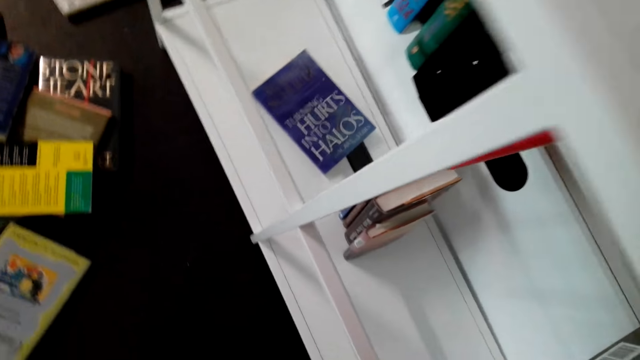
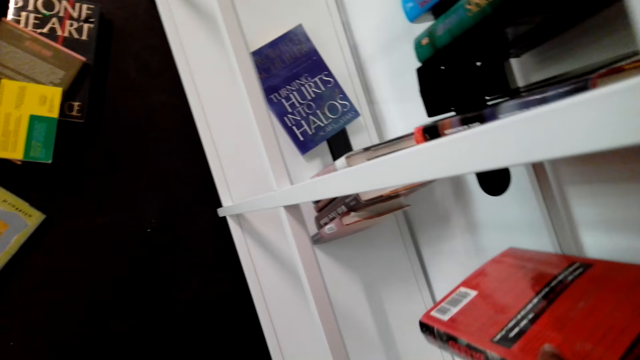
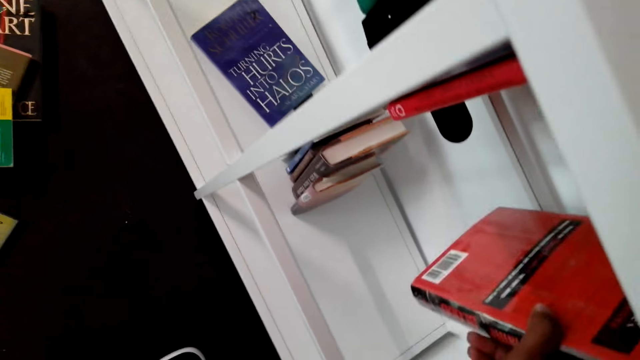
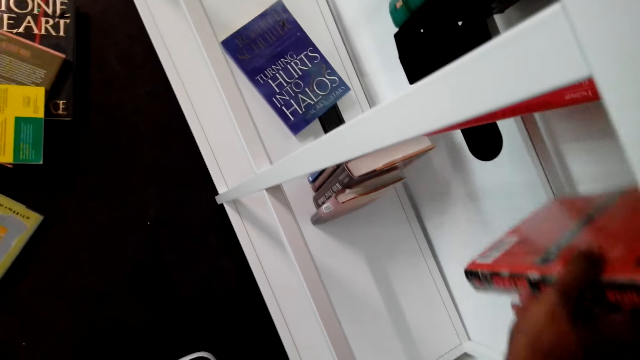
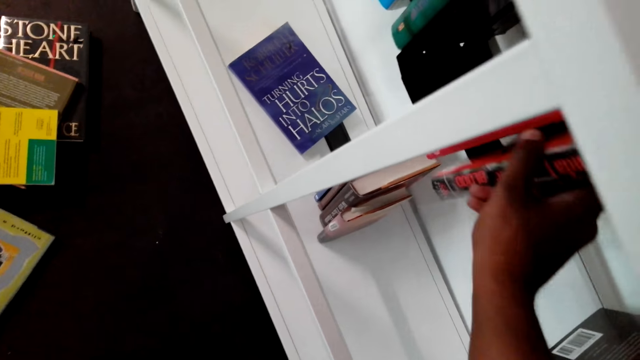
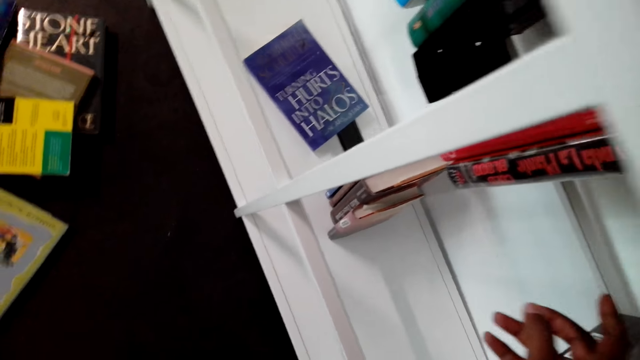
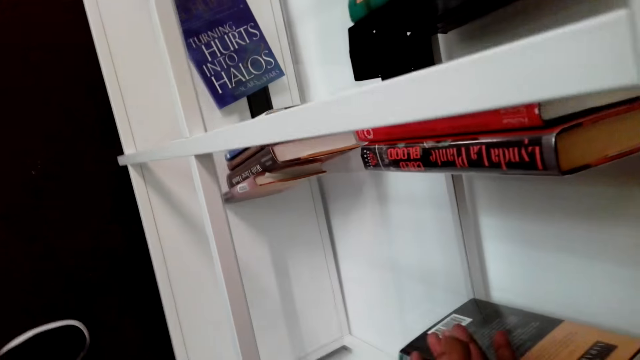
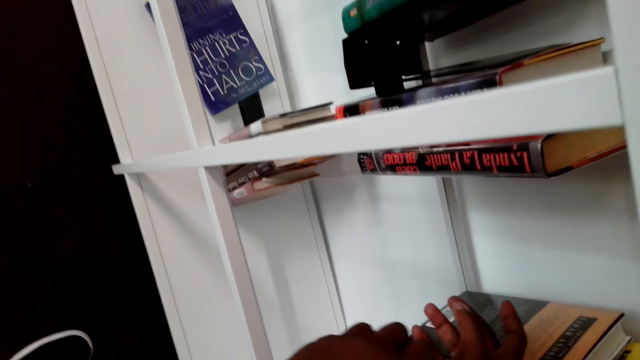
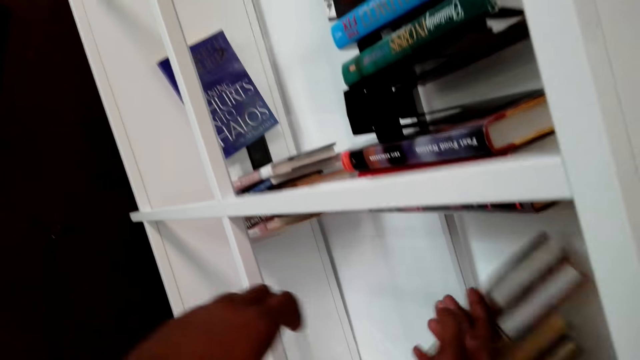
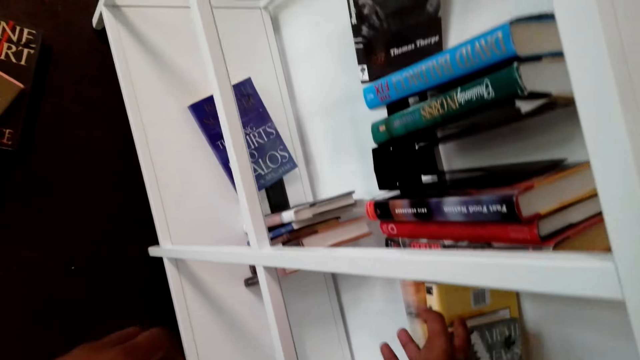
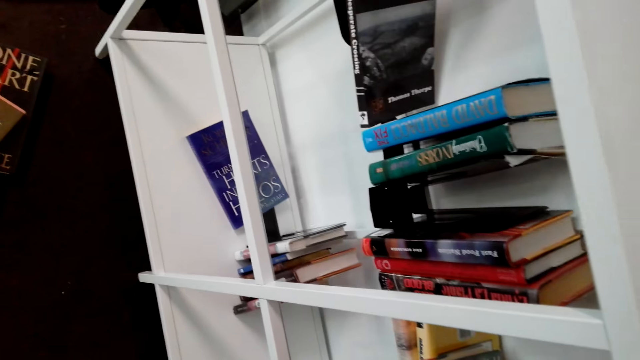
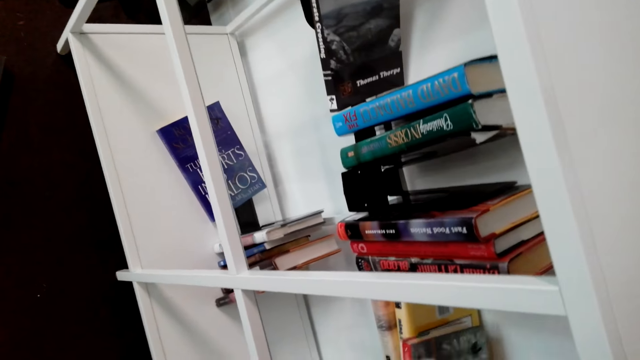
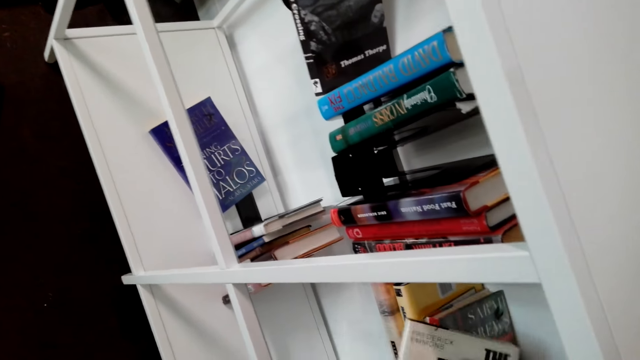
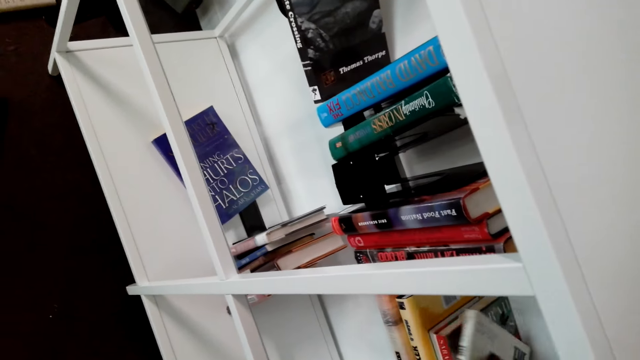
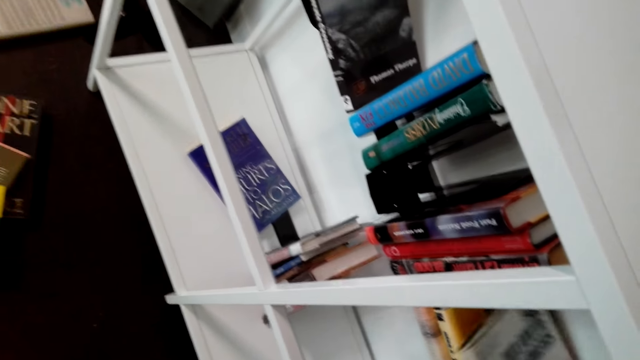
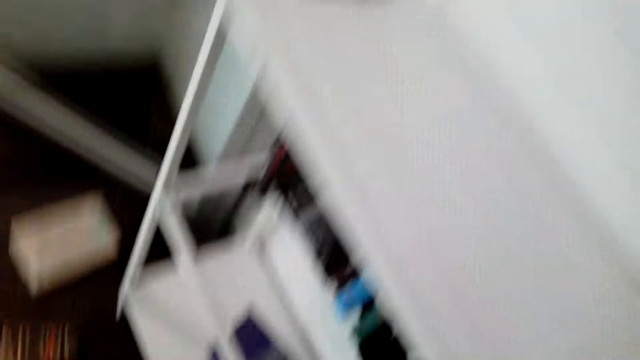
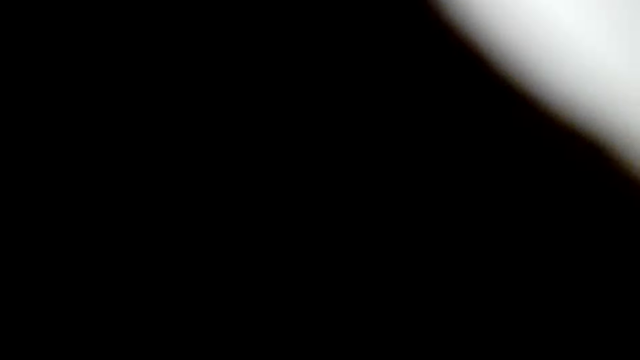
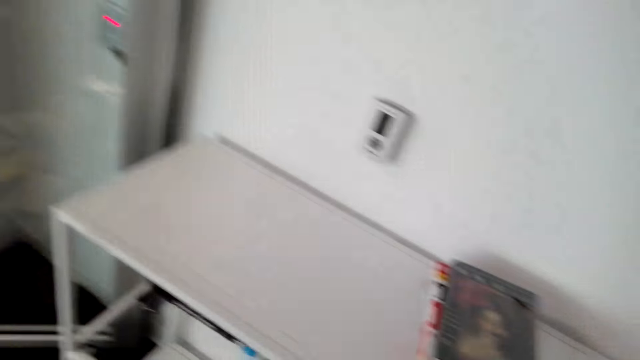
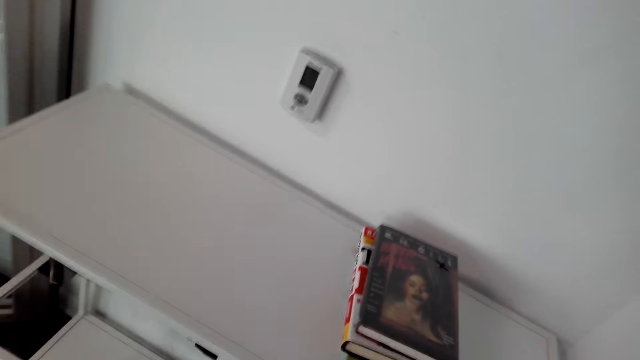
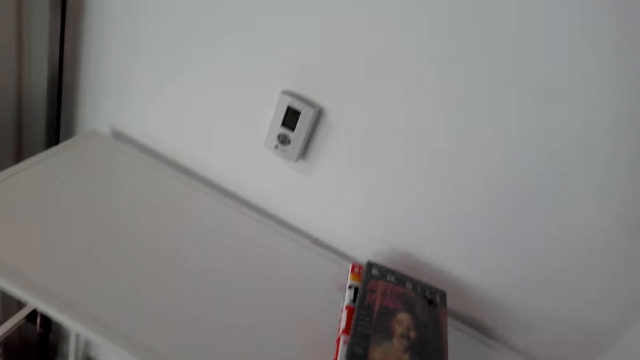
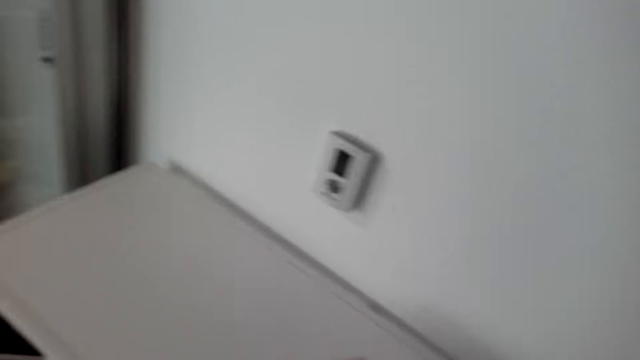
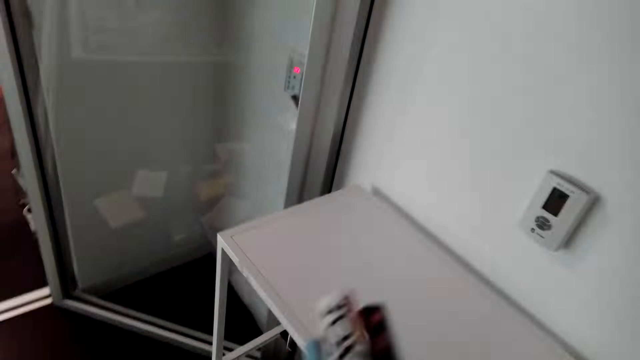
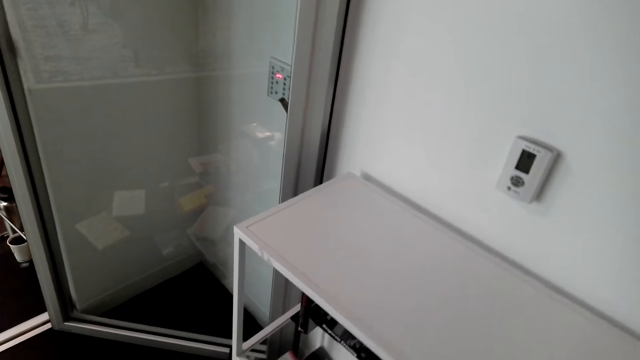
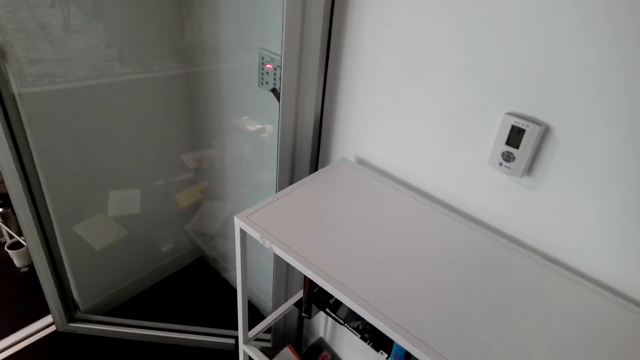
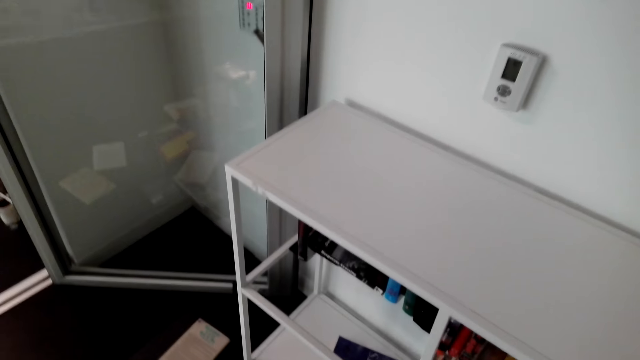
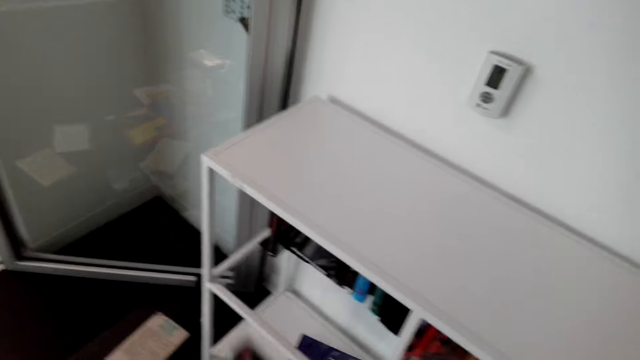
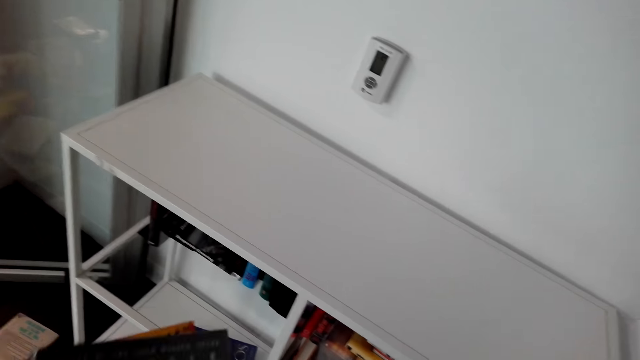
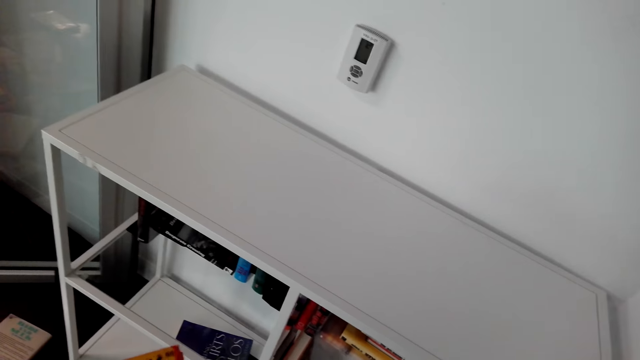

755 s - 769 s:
The camera wearer puts a book on a shelf. They turn around. They look at the books on top of the shelf. They pick the books. They hold the books.

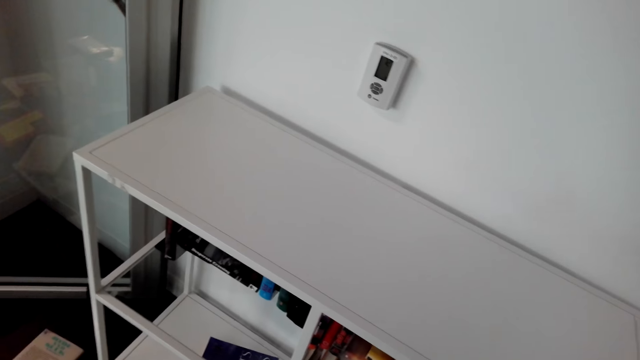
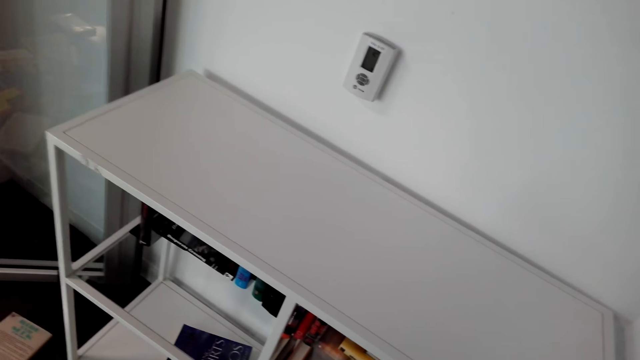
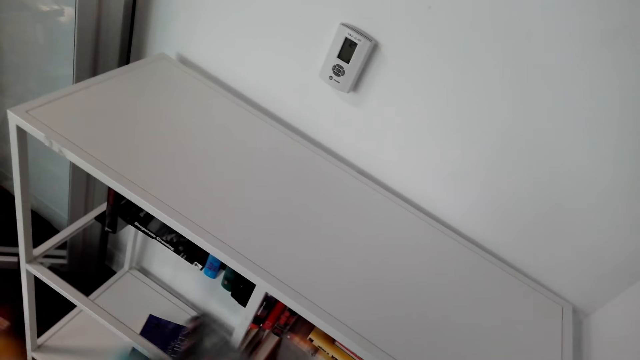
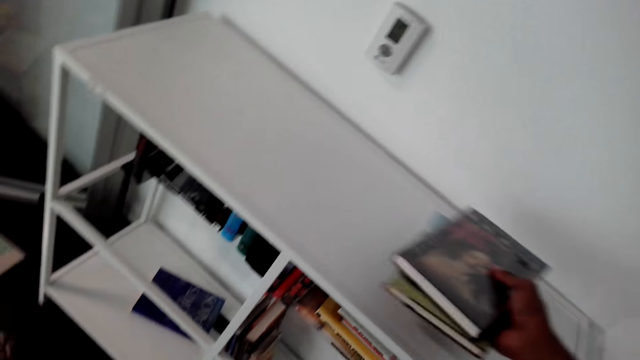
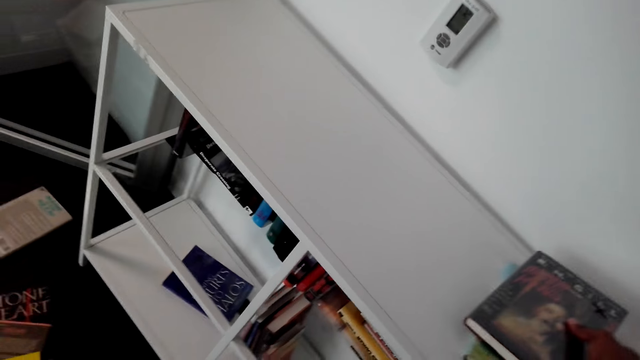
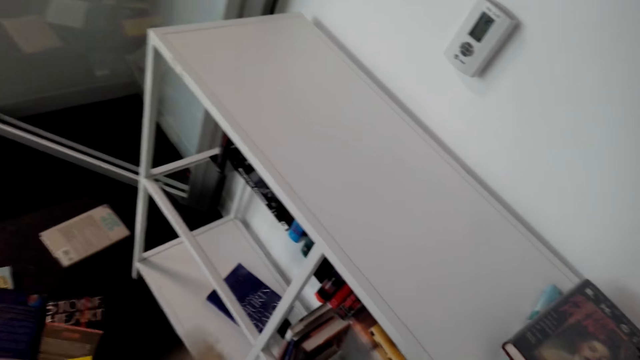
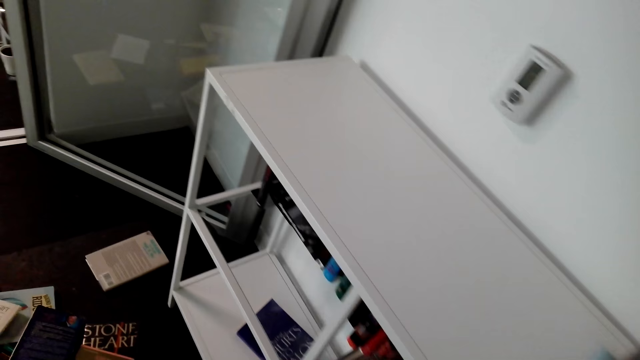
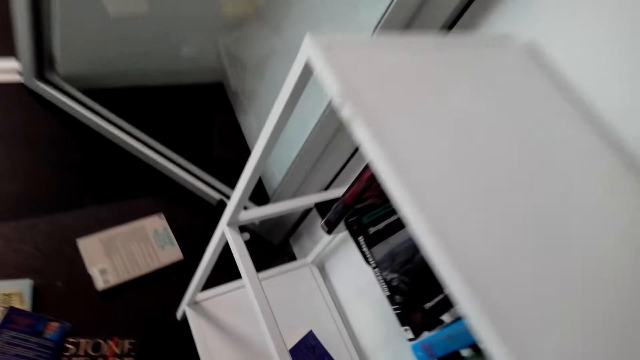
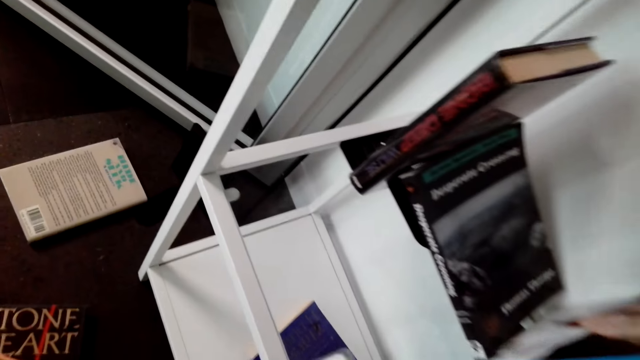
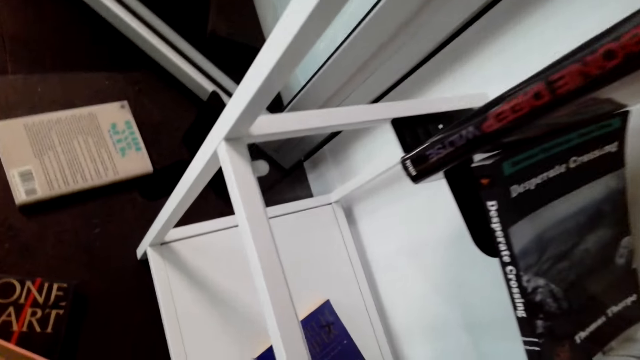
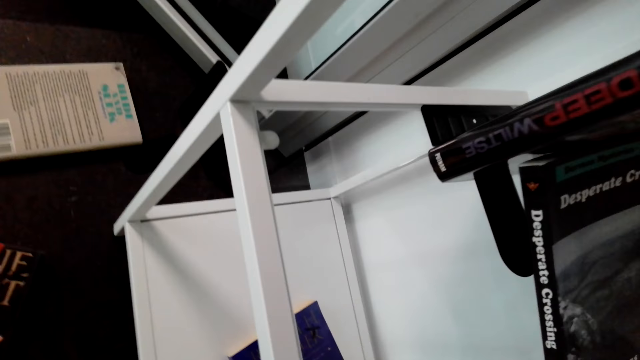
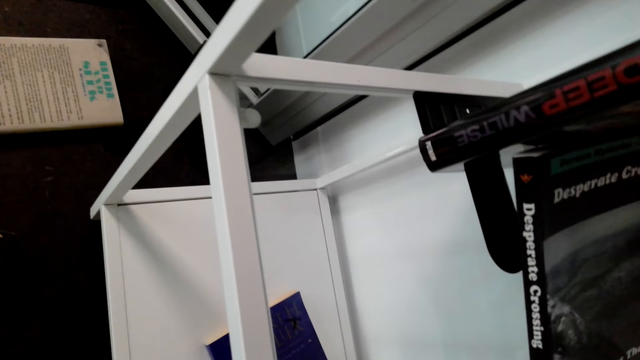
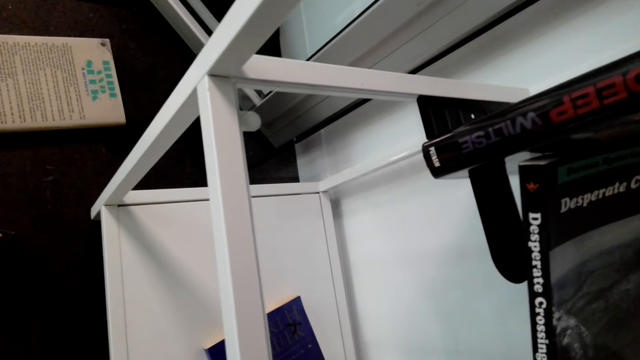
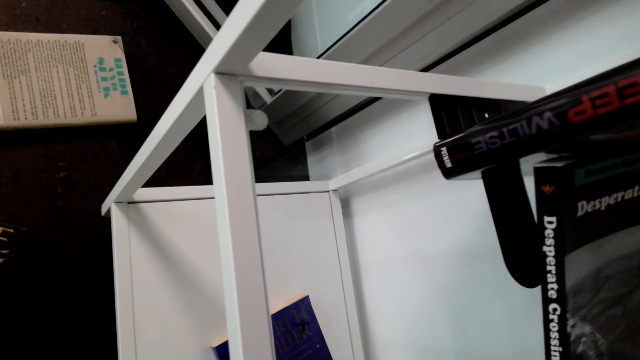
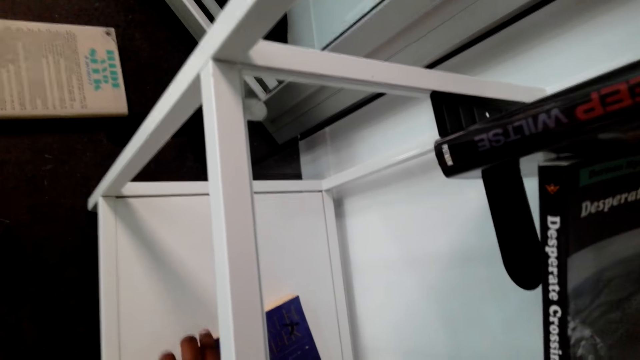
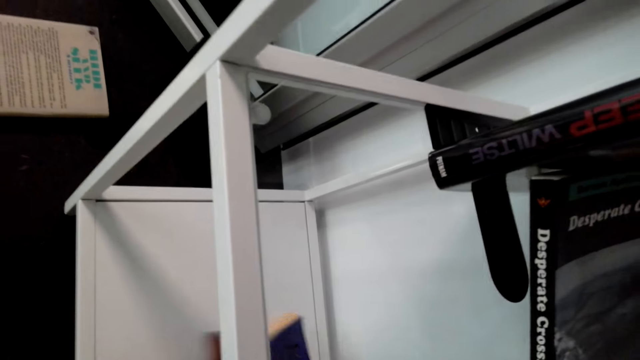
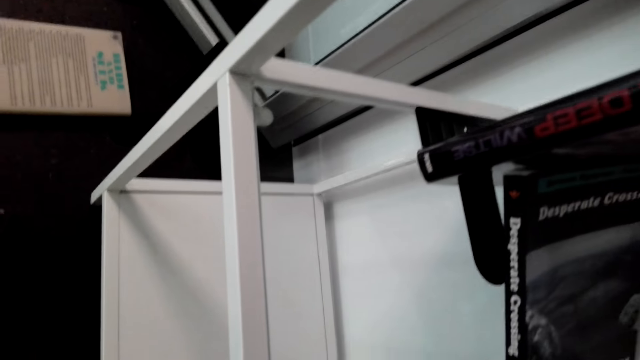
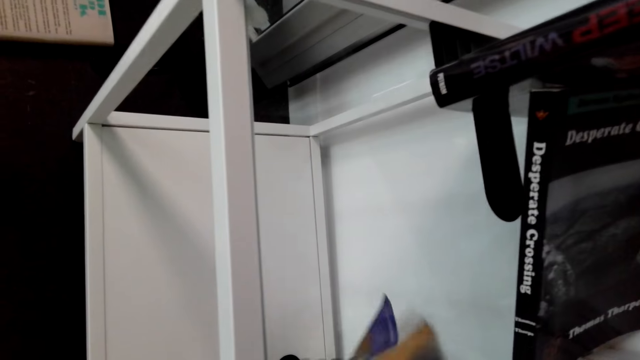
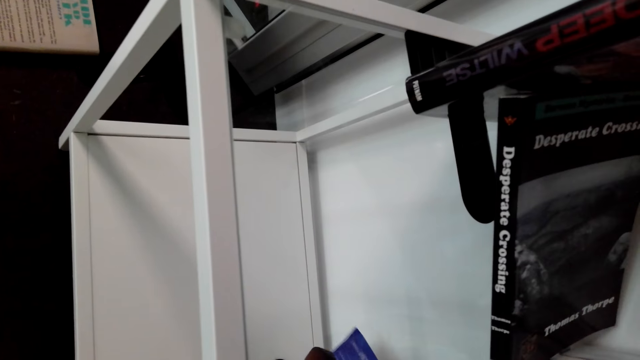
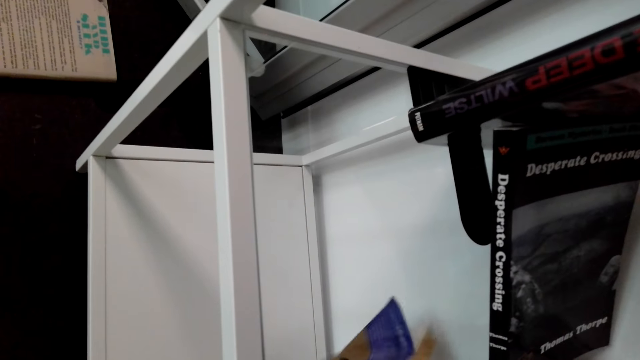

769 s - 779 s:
The camera wearer puts the books on top of the shelf. They bend down. They look at the shelf. They hold a book on the shelf. They pick up a book from the shelf.
